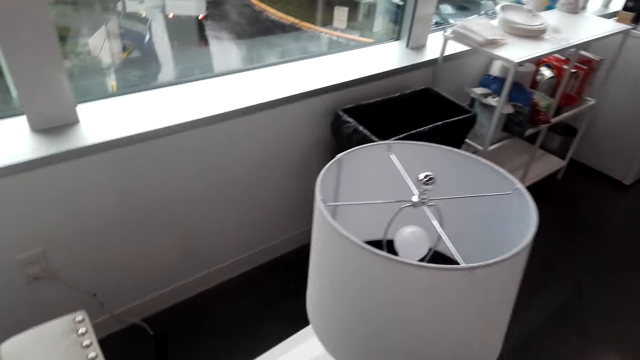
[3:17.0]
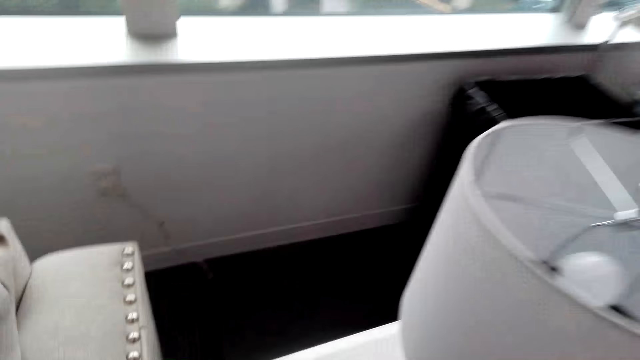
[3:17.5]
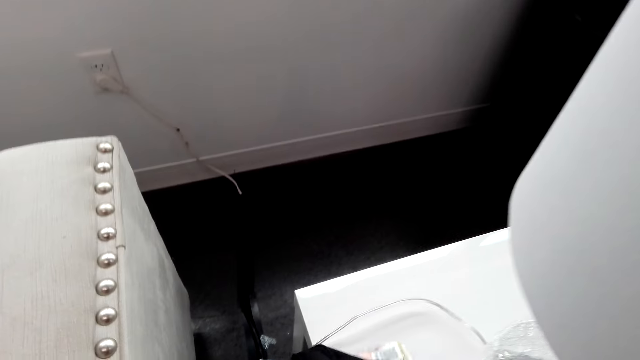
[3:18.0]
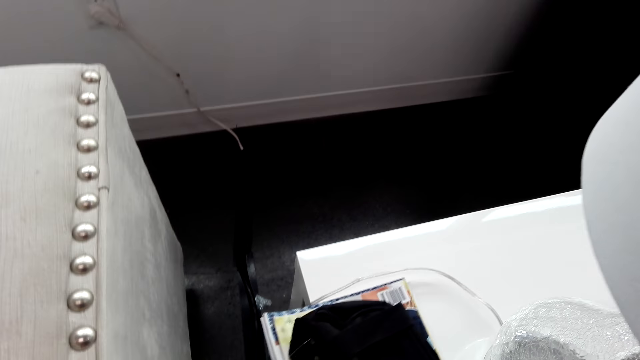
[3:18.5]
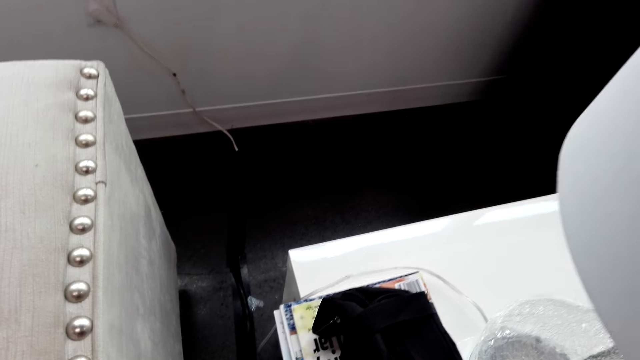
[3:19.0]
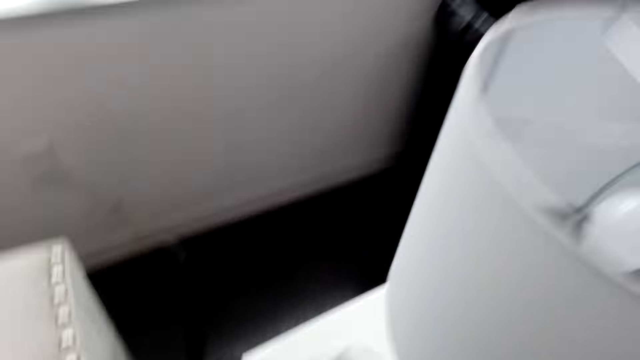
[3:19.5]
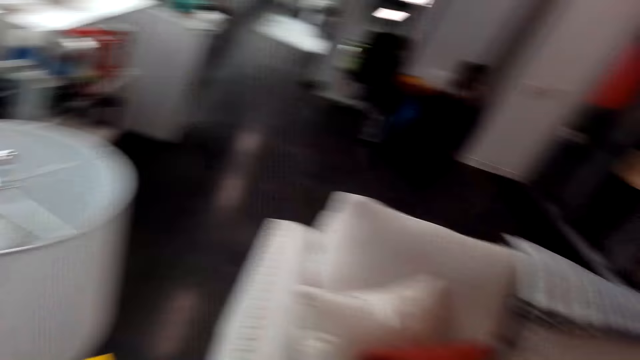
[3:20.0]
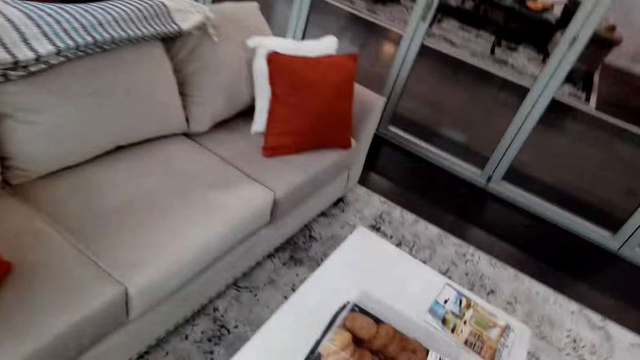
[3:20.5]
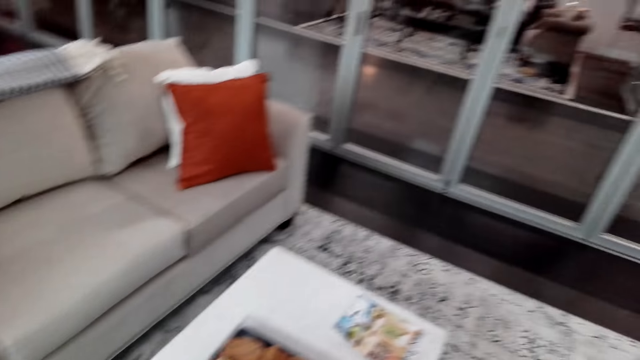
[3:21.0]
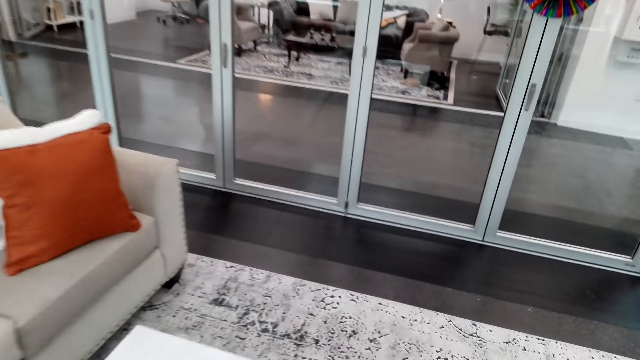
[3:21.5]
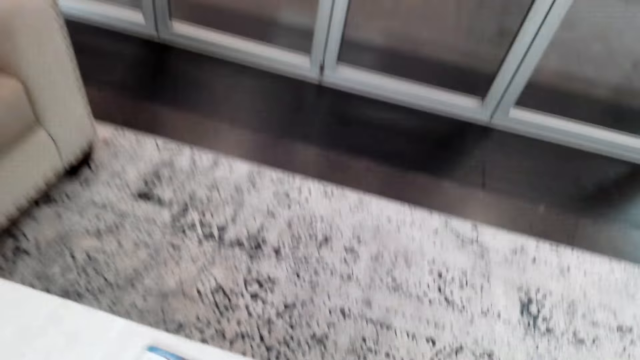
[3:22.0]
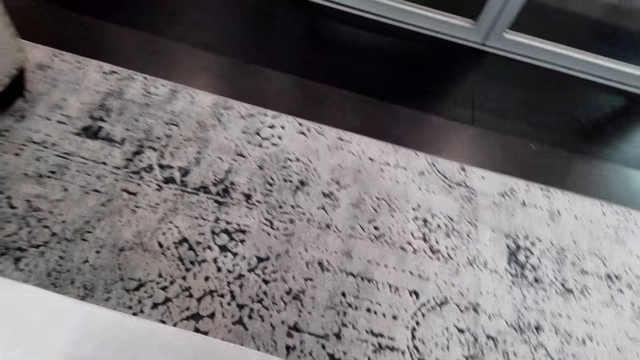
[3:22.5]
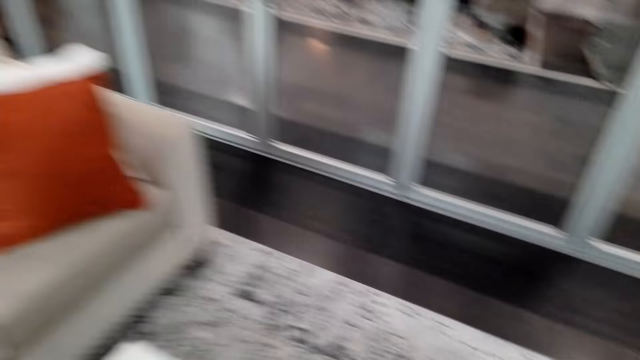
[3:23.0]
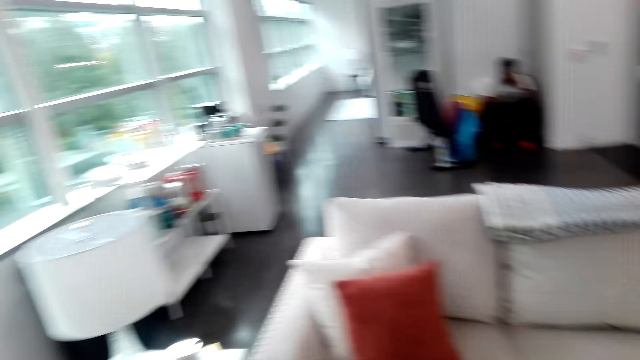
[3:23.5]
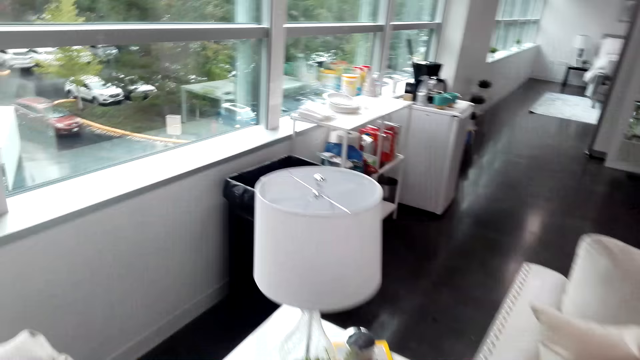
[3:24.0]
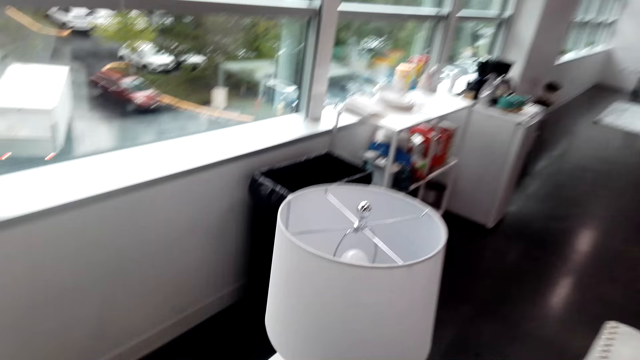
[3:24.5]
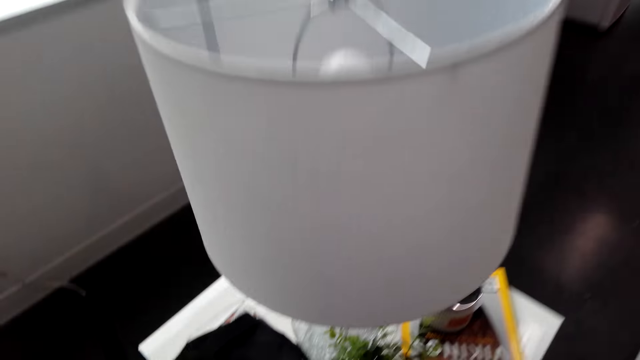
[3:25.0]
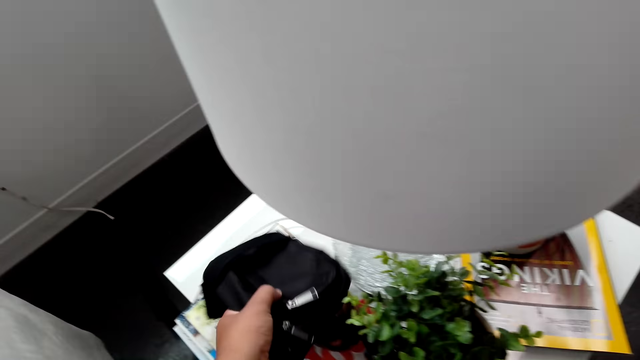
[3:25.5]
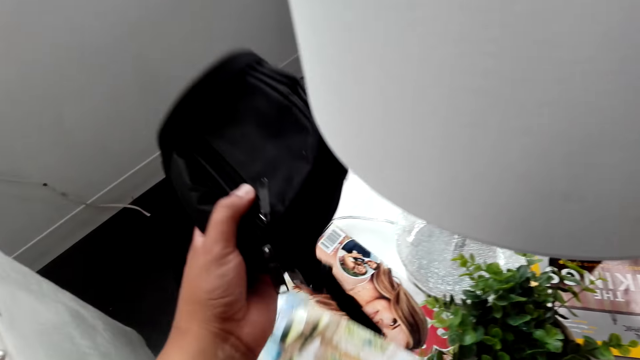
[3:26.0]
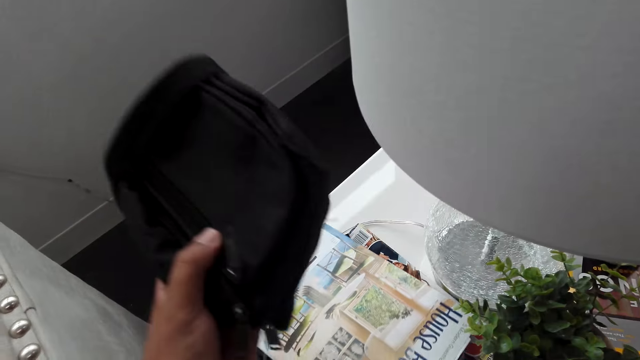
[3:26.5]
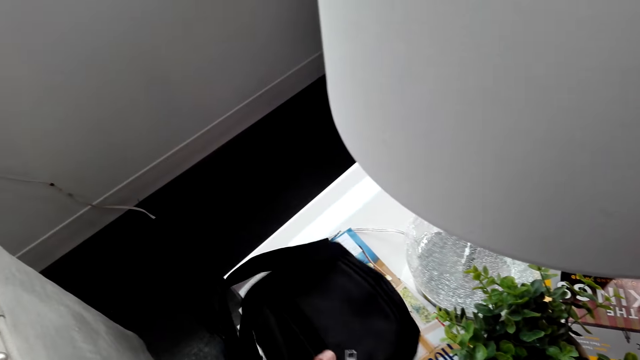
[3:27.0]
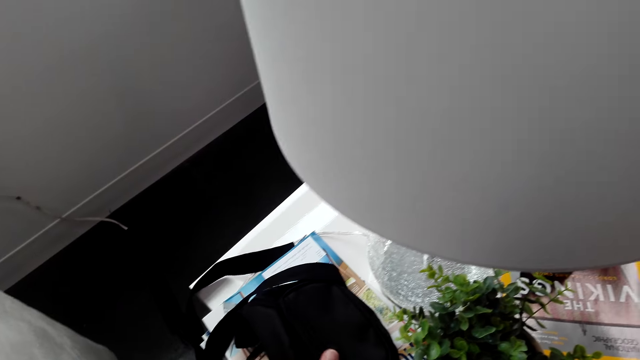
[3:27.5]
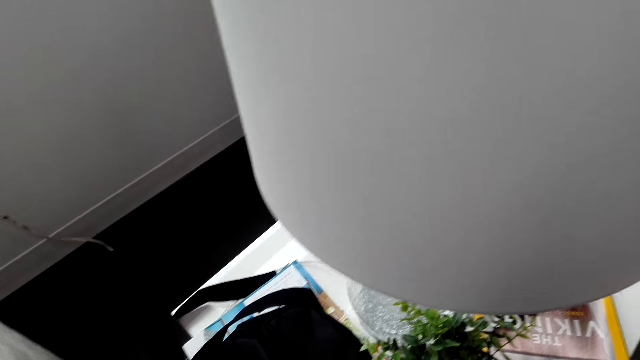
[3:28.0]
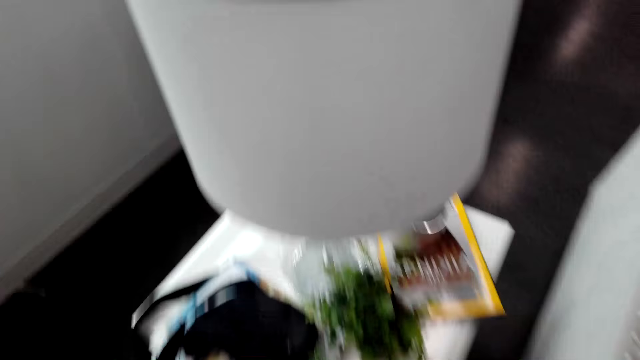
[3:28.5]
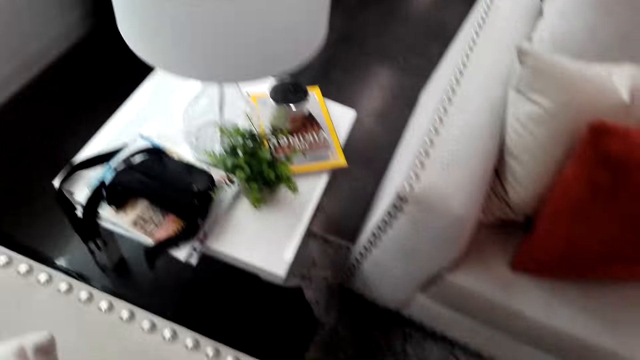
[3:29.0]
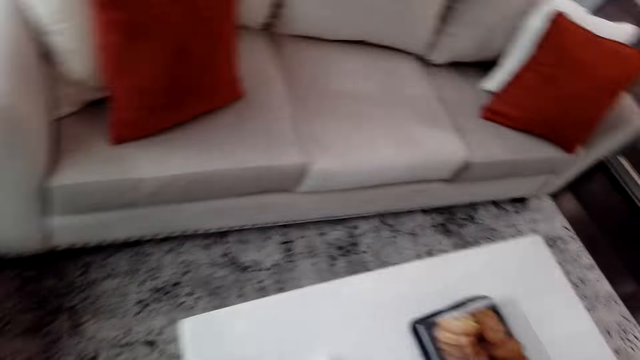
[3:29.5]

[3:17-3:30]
The camera wearer places magazines and a bag on a side table. They look around the living room and walk forward. They pick up a magazine from the table. They look around the living room. They lift the bag from the magazine. They place the magazine on the others. They place the bag on the magazines.

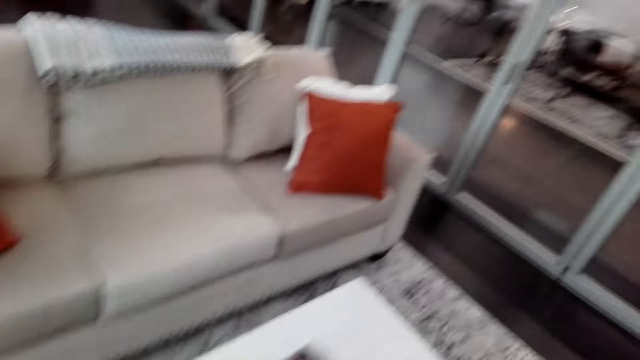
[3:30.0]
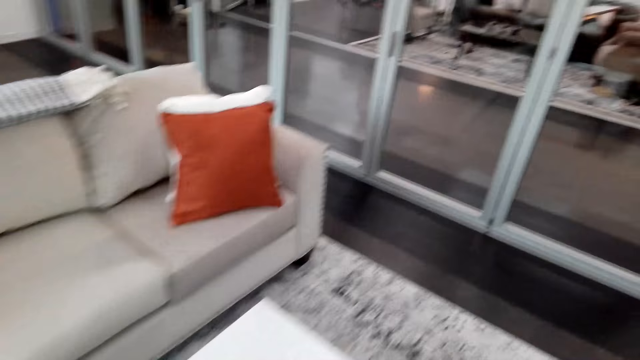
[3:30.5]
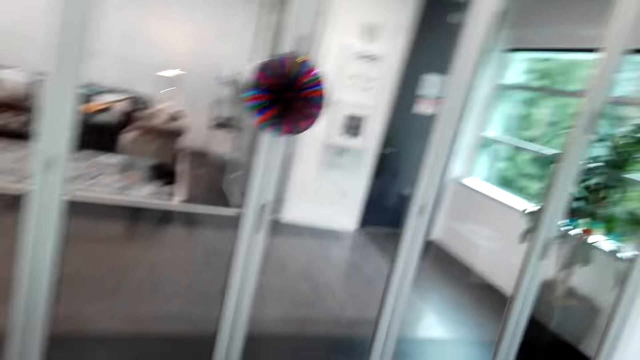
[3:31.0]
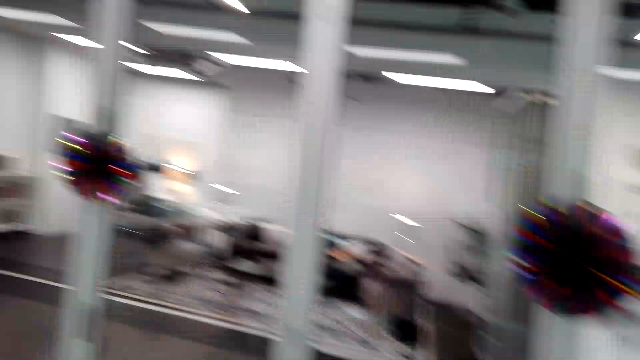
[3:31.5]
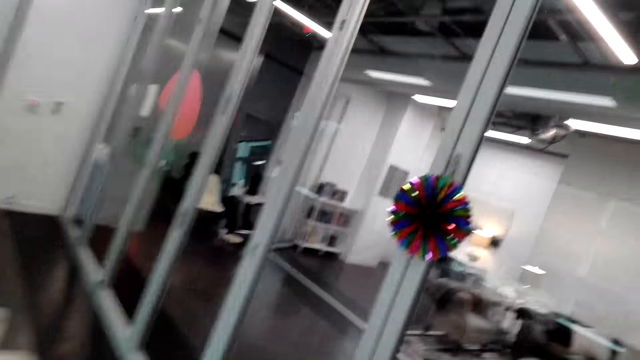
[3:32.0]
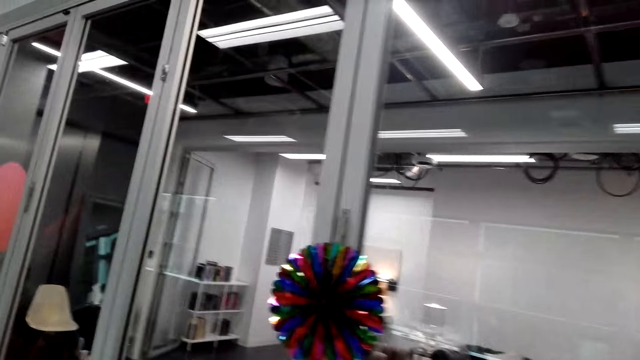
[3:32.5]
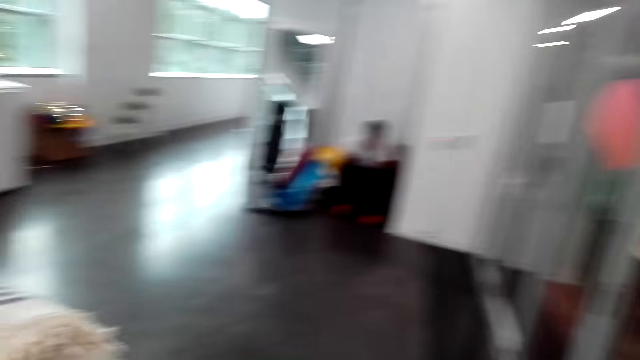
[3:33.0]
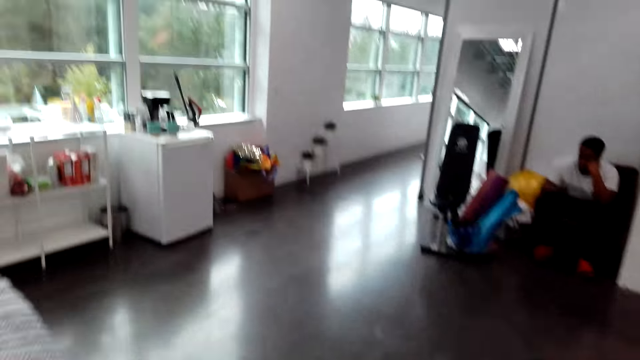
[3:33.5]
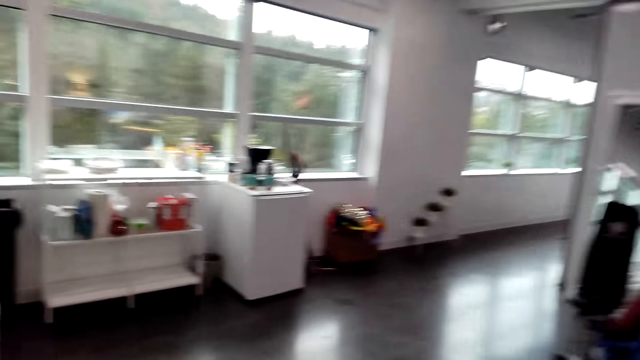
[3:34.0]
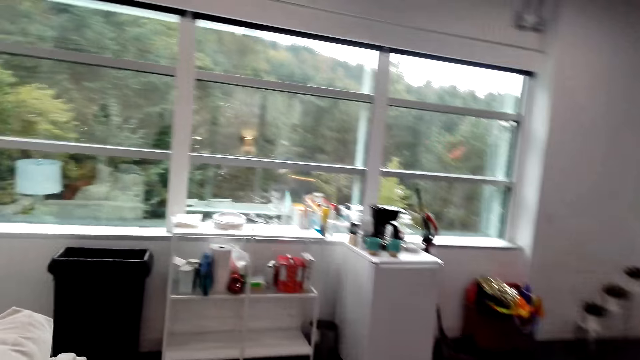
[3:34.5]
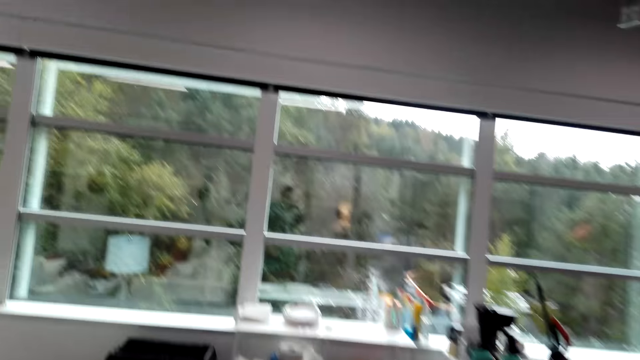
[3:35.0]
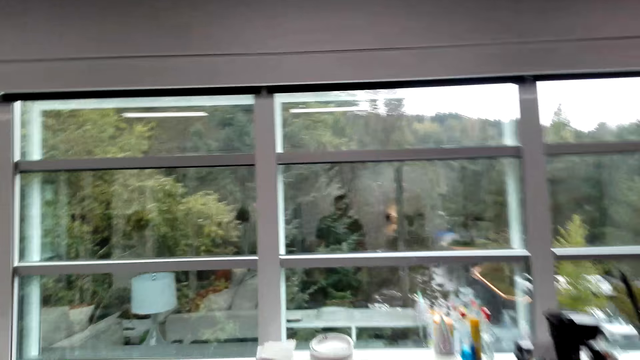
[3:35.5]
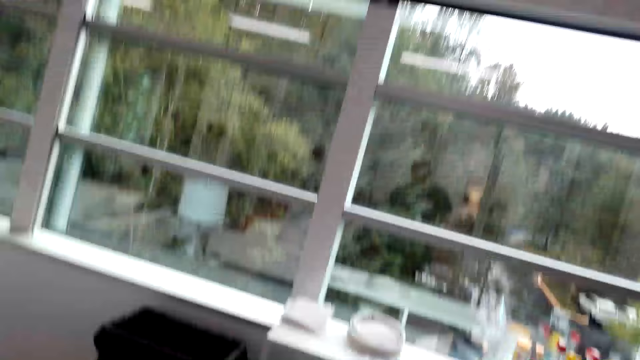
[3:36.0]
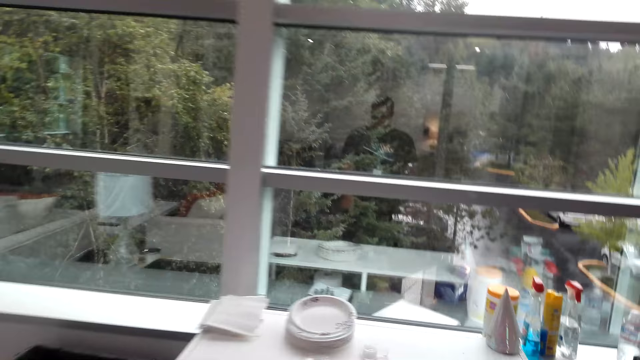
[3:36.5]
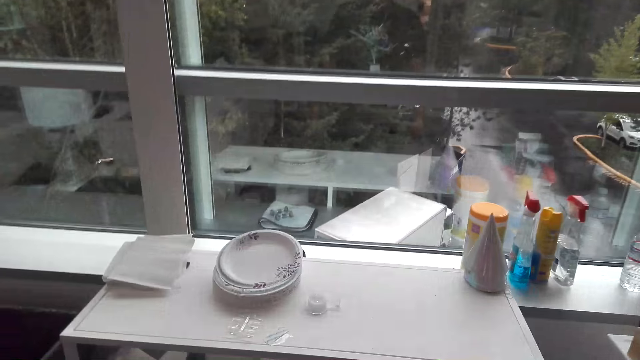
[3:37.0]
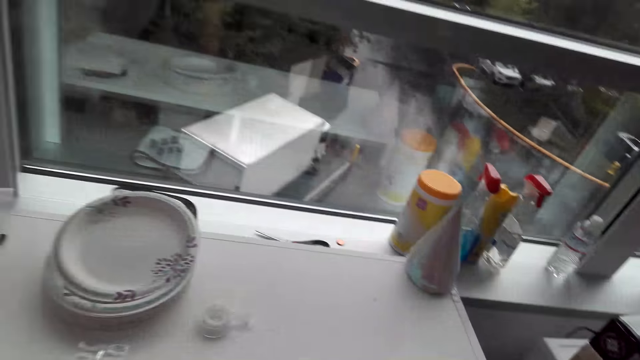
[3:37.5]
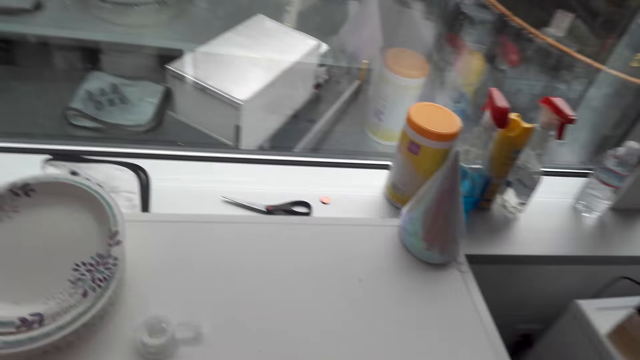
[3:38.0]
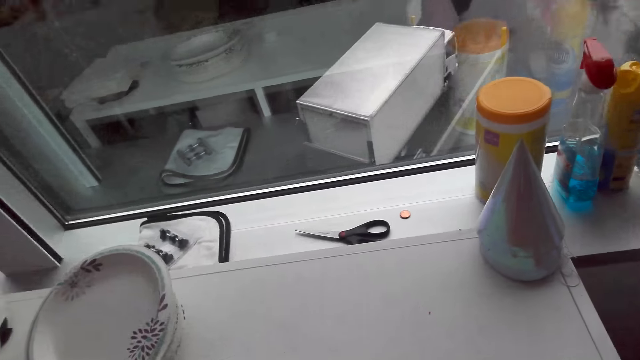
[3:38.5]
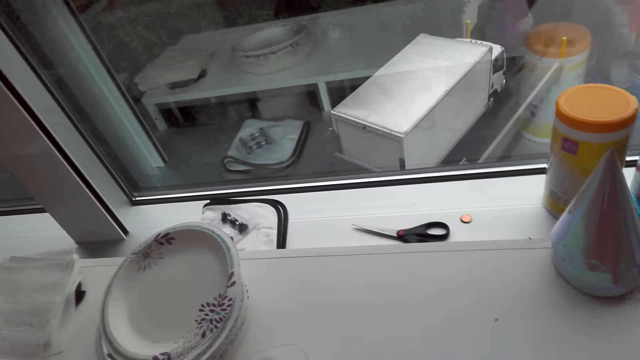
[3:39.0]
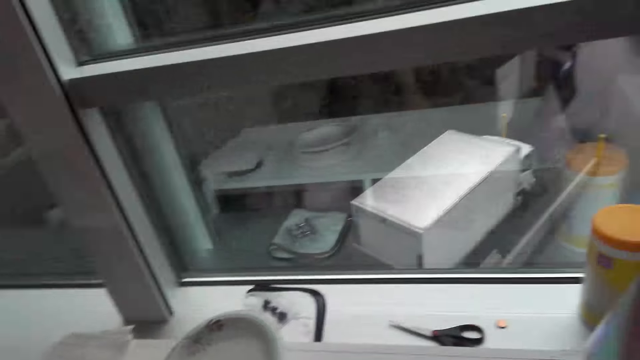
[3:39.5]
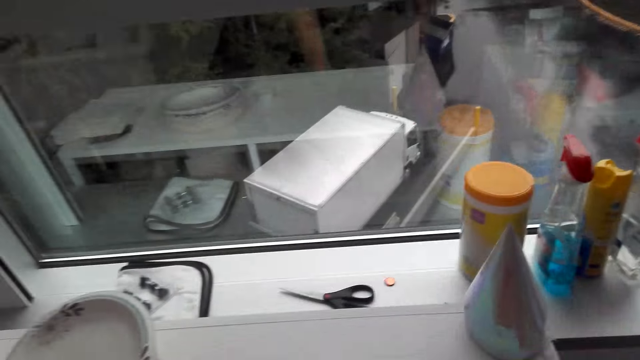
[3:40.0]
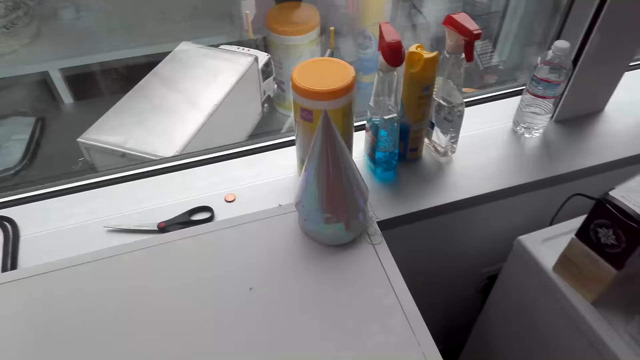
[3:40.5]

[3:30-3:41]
The camera wearer looks around the living room and walks forward. They walk around the room. They look around the table. They pull the drawer.
